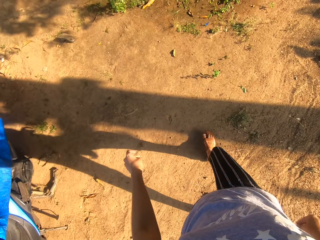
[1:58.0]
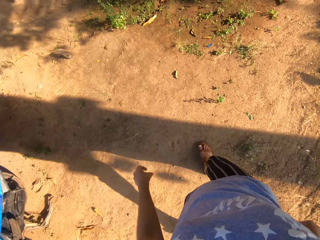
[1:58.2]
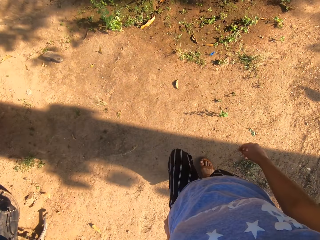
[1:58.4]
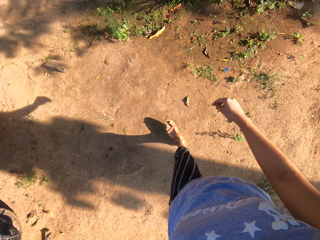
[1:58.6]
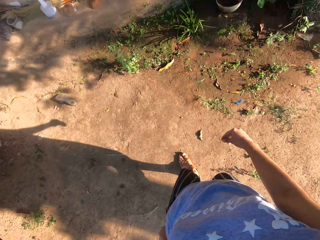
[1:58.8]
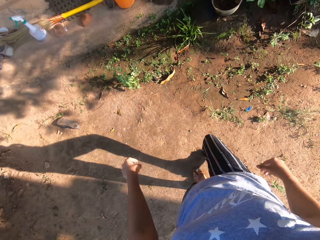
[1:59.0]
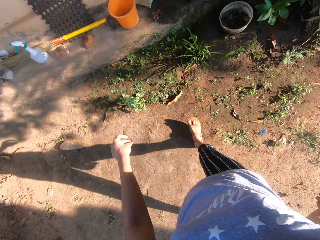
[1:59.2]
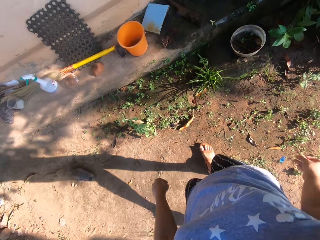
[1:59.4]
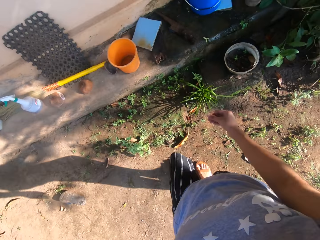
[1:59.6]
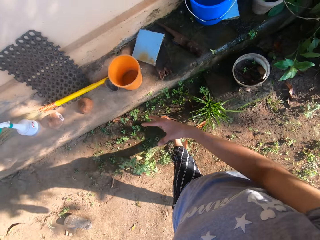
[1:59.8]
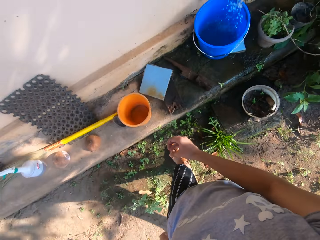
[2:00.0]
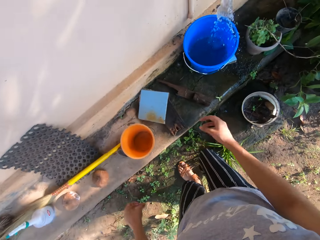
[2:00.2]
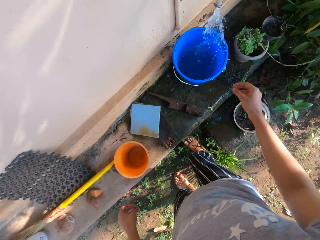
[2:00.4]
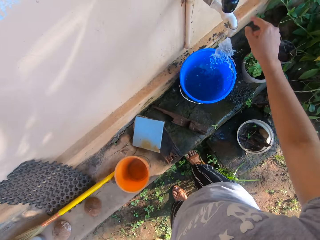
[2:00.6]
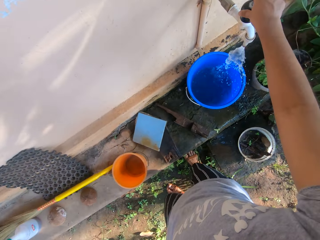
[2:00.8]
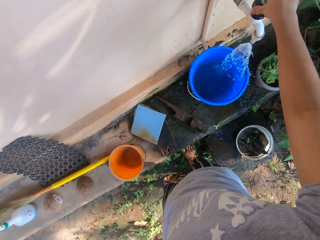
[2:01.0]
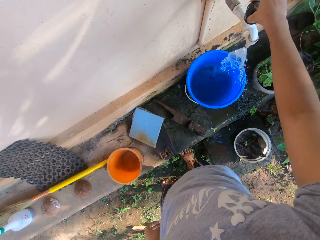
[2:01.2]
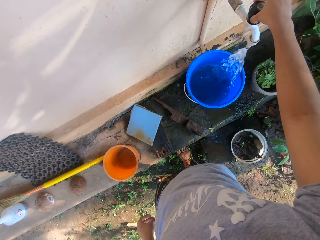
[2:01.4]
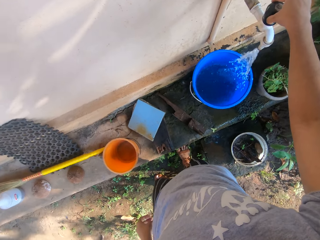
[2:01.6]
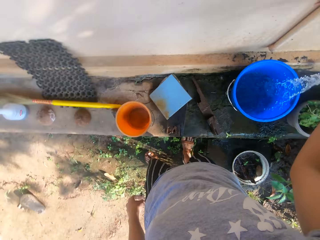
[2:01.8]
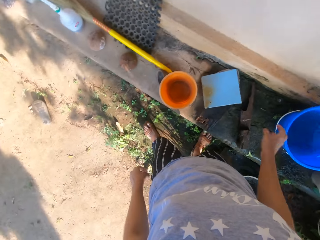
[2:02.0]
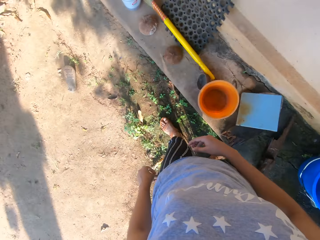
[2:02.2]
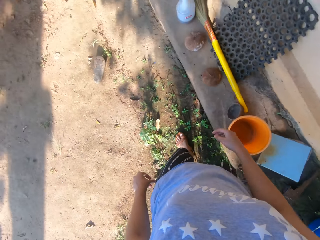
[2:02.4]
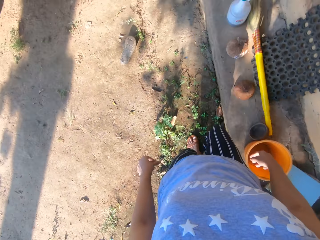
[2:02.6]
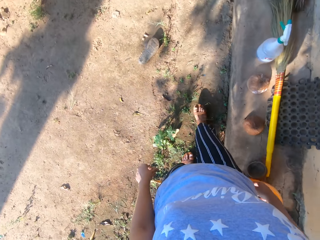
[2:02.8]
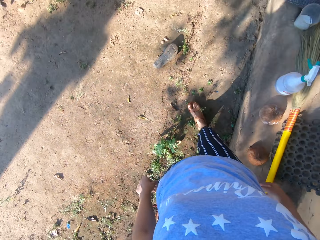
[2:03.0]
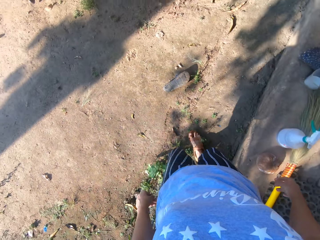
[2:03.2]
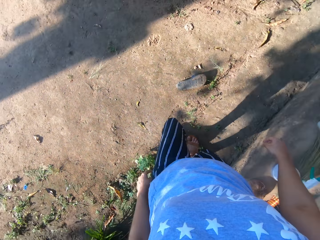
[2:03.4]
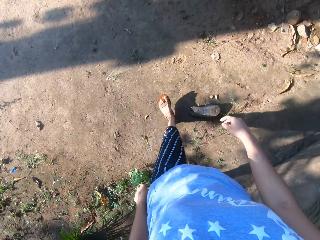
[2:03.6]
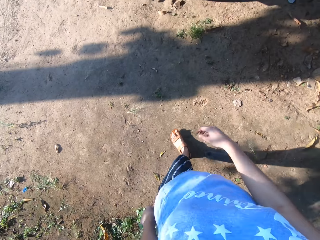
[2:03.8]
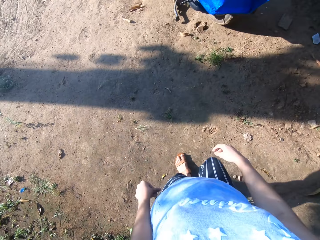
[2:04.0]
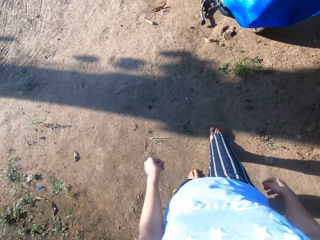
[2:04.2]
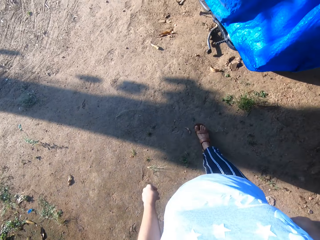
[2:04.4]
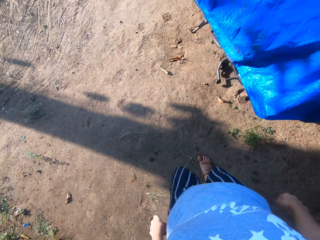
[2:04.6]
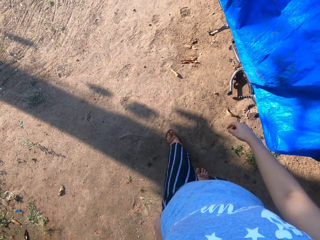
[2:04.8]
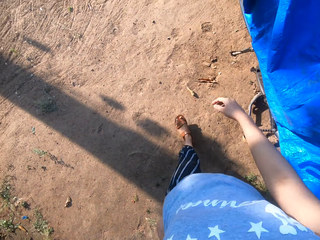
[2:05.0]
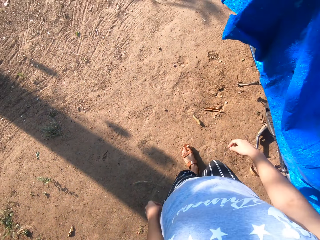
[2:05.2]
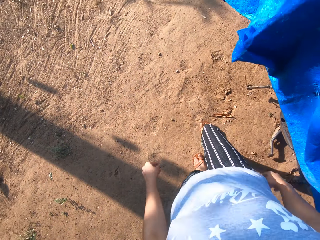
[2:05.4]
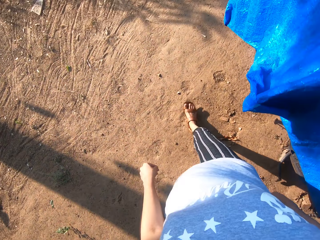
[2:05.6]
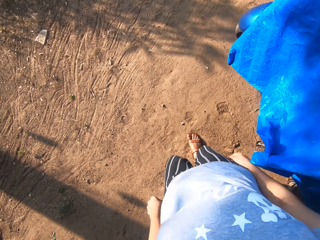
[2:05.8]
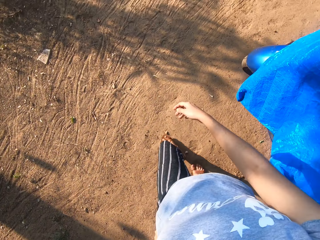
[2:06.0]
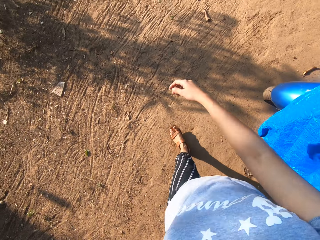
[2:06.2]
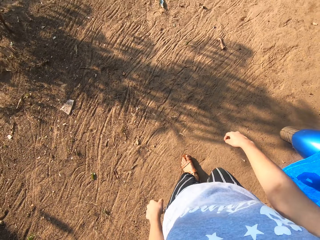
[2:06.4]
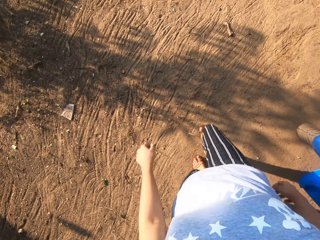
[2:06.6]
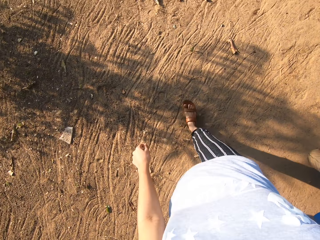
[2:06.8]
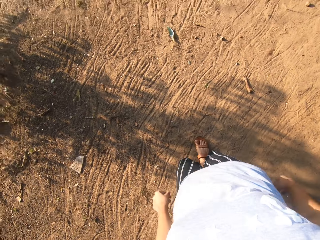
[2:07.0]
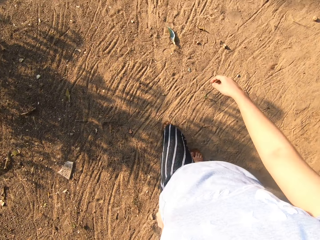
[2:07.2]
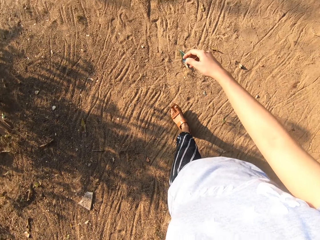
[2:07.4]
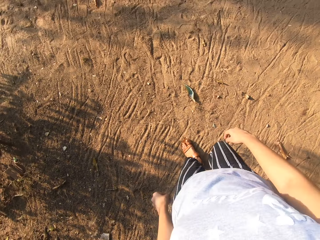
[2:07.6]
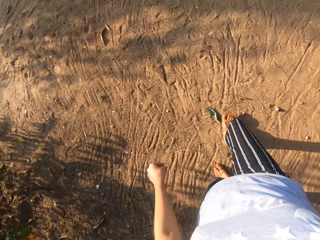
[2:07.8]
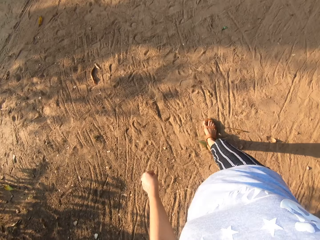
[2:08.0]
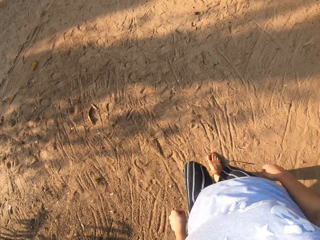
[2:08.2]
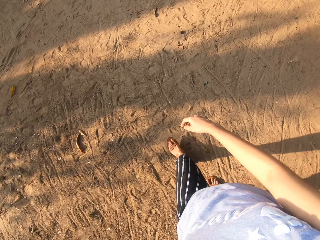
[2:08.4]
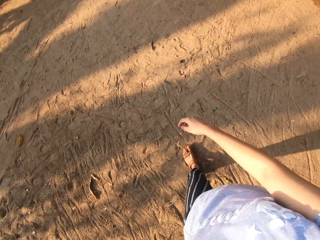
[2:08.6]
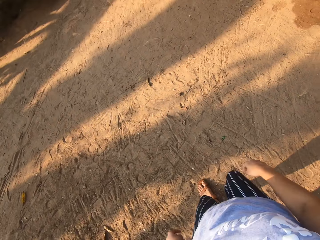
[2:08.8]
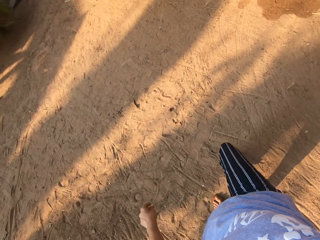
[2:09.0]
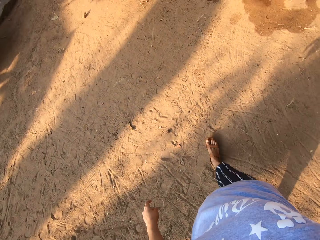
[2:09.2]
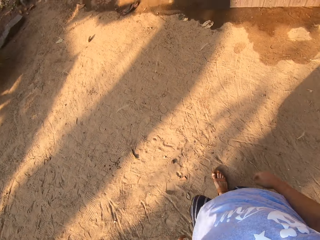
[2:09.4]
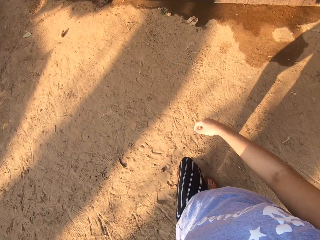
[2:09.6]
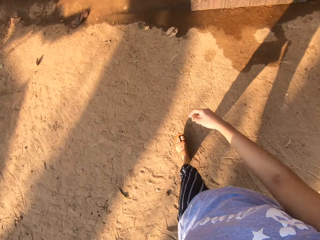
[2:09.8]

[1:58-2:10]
The camera wearer drops the leaf in her right hand on the ground. She turns the tap knob with her right hand. She holds the tap with her right hand. She walks.

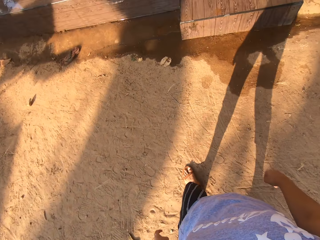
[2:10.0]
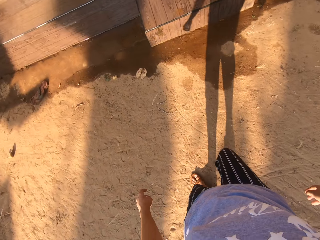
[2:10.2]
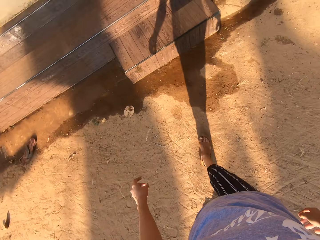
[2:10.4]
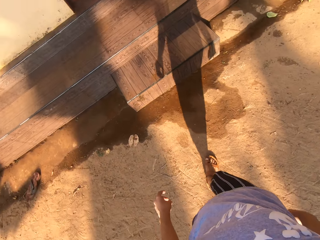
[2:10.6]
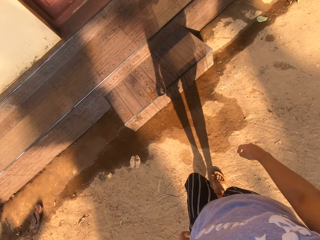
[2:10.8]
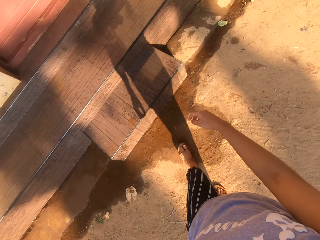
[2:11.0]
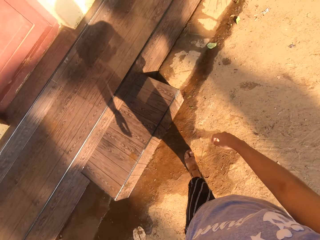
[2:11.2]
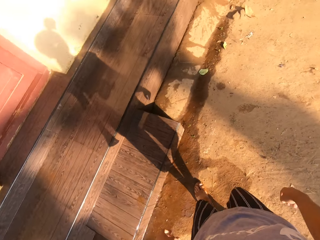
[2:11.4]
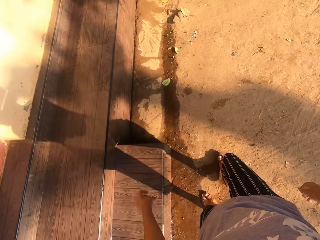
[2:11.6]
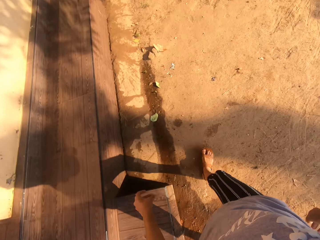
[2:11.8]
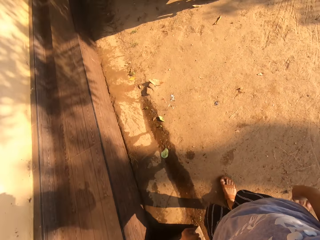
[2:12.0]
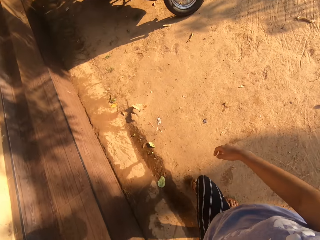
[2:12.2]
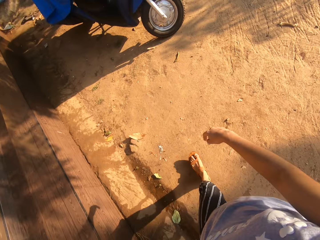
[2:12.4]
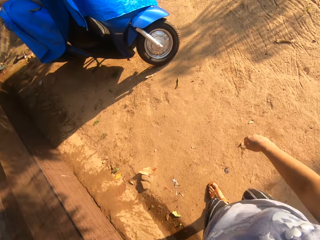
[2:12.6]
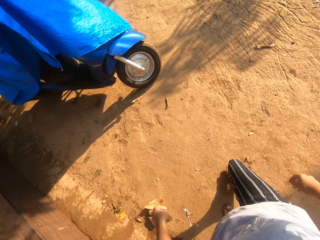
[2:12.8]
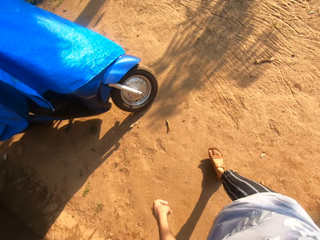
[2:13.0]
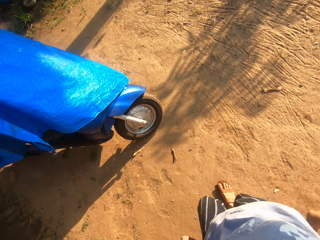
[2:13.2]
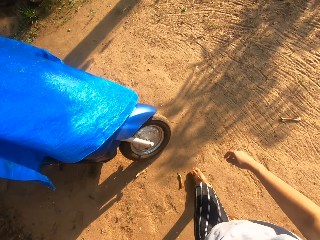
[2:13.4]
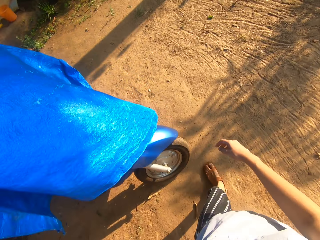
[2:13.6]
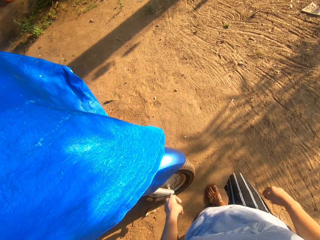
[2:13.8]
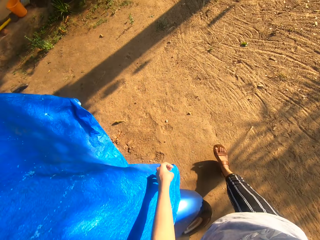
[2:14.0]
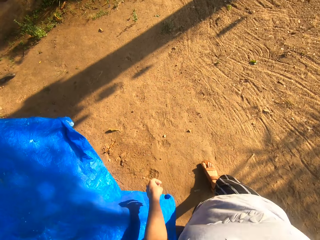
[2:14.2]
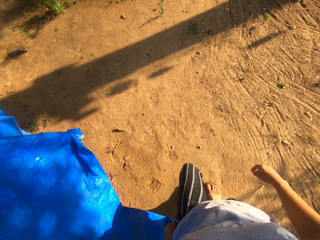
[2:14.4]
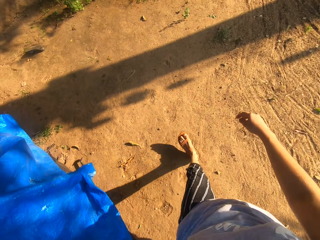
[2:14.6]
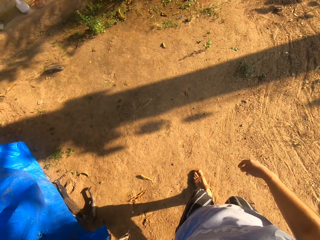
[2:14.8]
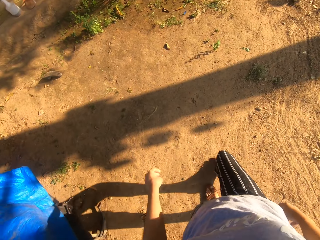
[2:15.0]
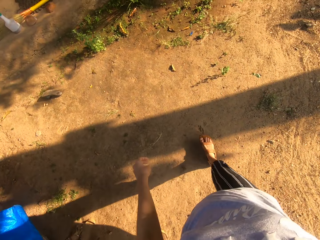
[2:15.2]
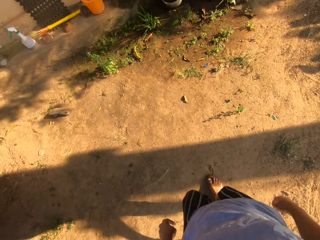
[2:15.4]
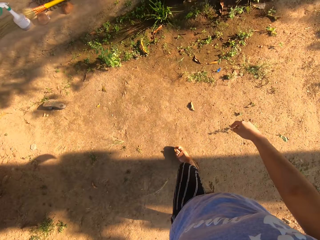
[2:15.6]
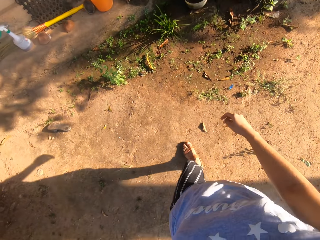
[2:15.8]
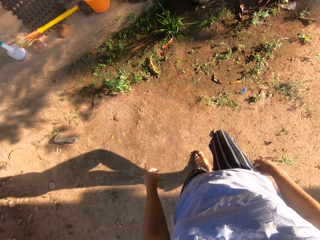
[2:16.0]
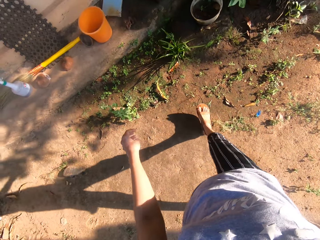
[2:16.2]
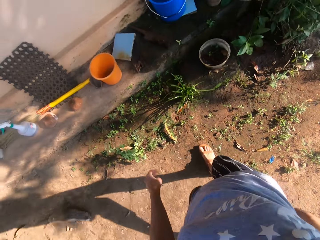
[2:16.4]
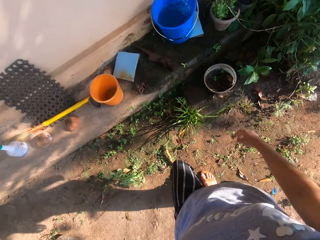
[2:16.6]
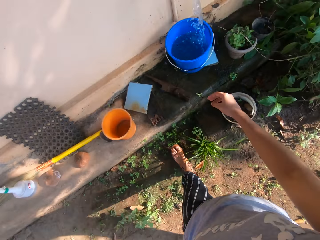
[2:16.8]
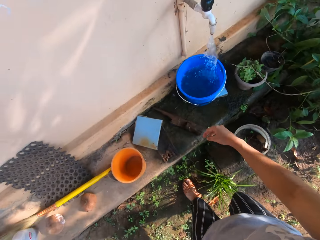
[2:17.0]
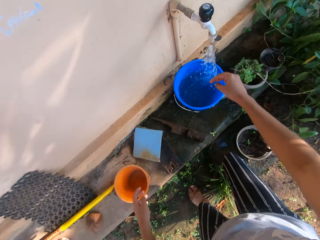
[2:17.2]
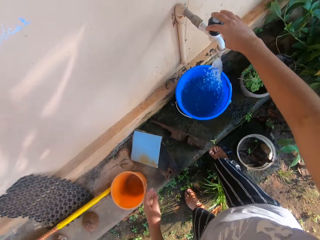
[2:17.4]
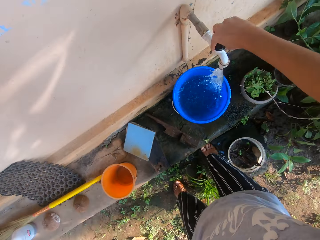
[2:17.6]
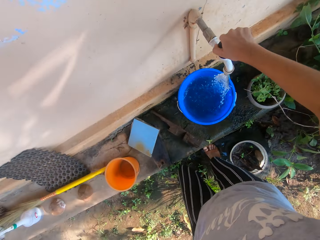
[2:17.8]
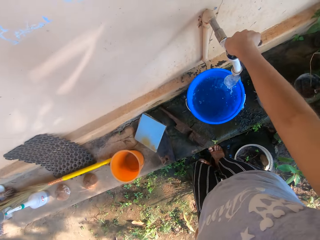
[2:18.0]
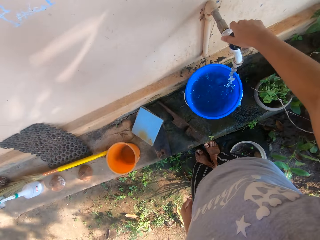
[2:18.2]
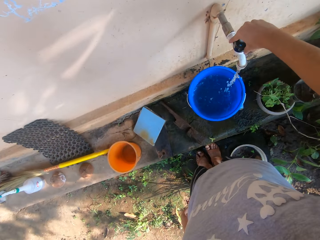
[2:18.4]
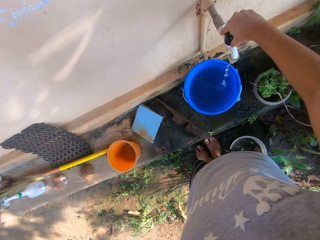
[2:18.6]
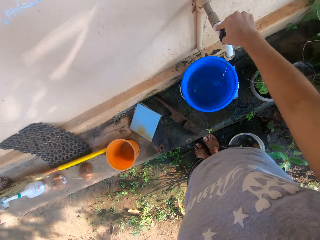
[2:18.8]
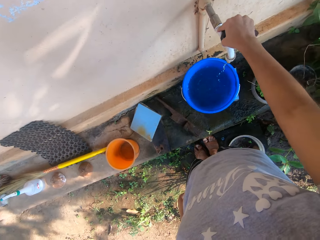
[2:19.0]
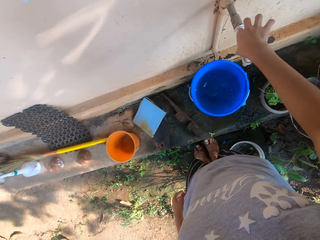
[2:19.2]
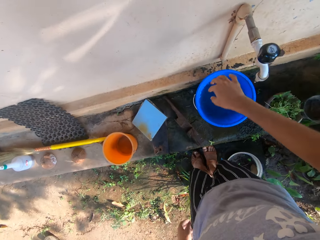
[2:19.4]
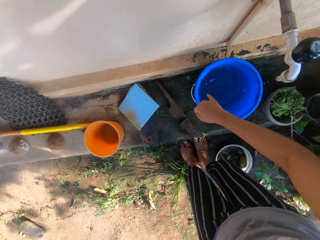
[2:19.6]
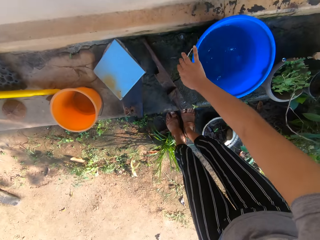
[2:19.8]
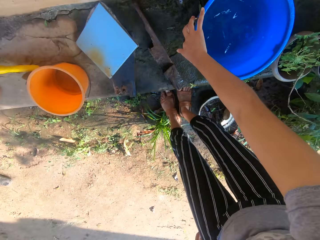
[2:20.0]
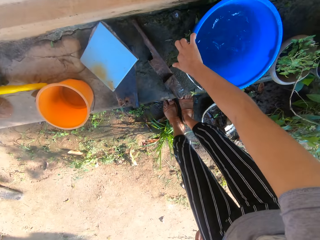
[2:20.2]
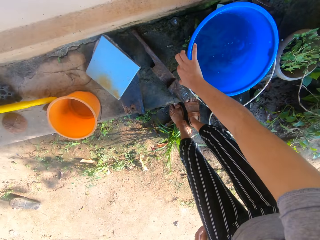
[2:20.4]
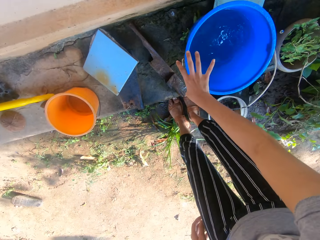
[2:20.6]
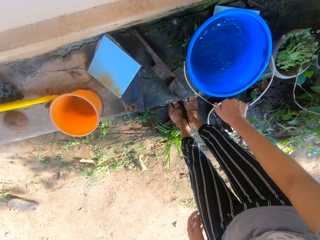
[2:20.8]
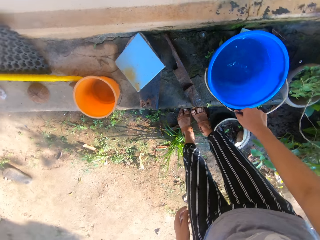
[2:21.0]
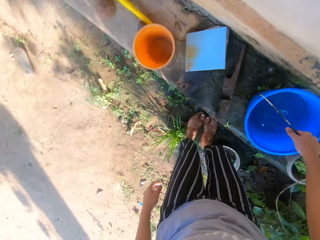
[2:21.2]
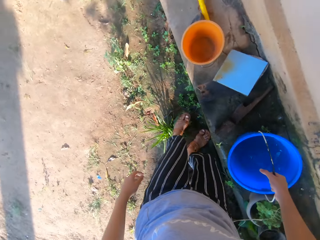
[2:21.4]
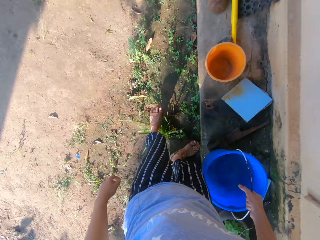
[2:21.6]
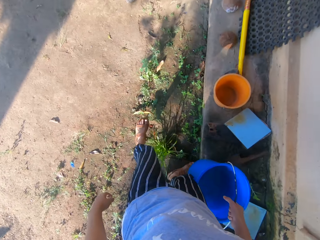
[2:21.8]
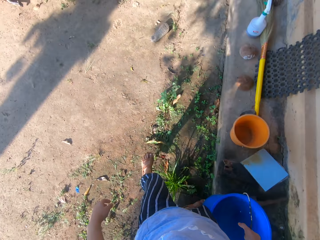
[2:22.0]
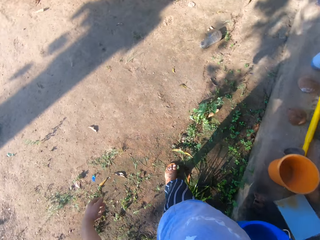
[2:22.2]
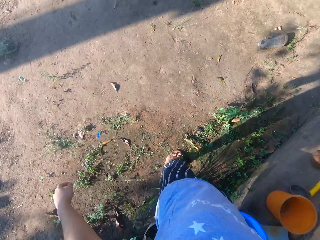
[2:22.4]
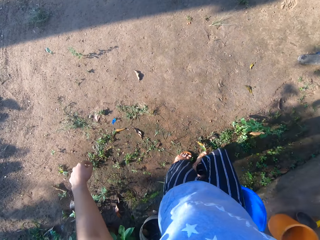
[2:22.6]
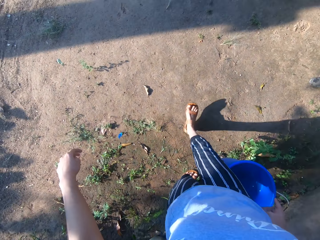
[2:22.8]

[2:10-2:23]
The camera wearer turns off the tap with her right hand. She holds the handle of the bucket with her right hand. She picks up the bucket of water from the step with her right hand.
